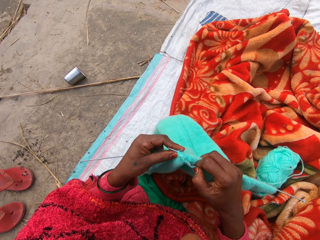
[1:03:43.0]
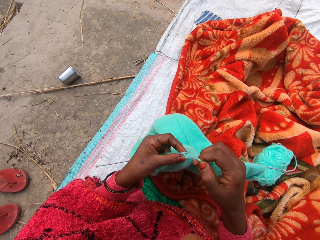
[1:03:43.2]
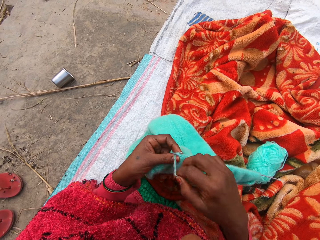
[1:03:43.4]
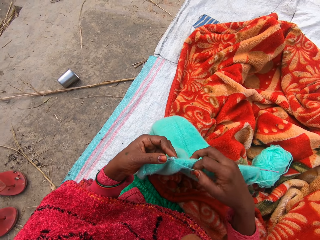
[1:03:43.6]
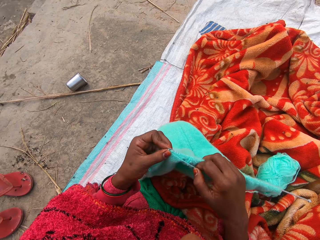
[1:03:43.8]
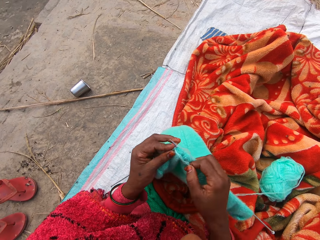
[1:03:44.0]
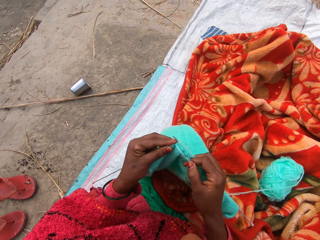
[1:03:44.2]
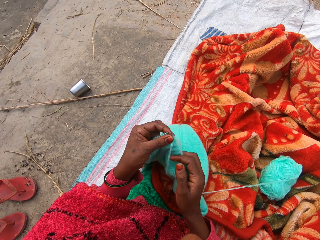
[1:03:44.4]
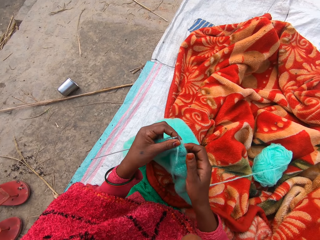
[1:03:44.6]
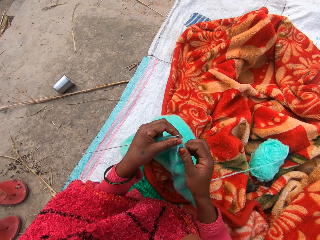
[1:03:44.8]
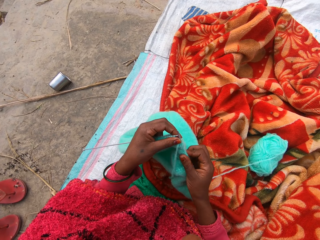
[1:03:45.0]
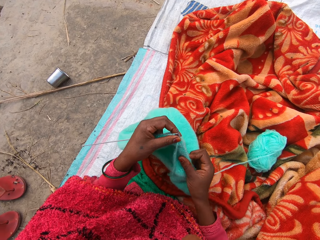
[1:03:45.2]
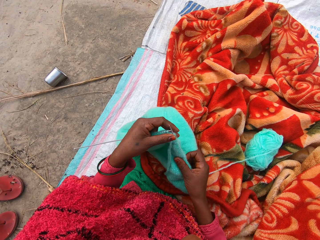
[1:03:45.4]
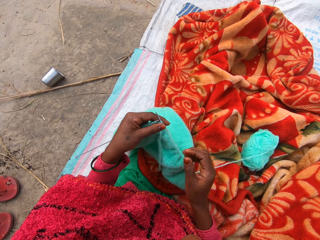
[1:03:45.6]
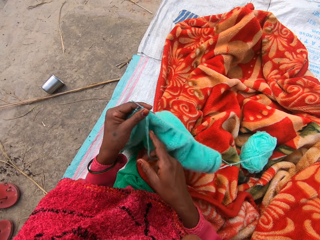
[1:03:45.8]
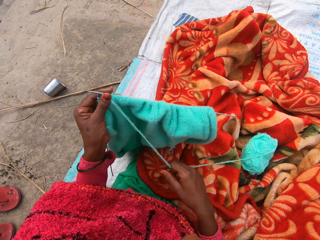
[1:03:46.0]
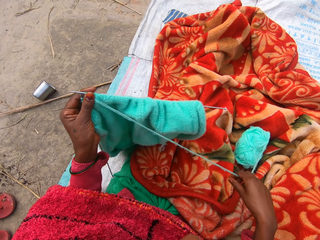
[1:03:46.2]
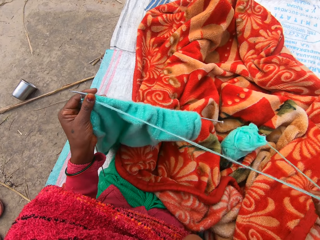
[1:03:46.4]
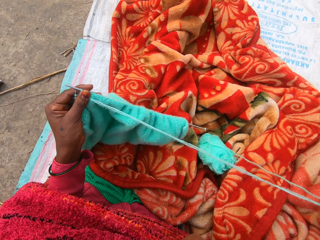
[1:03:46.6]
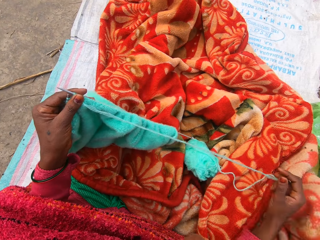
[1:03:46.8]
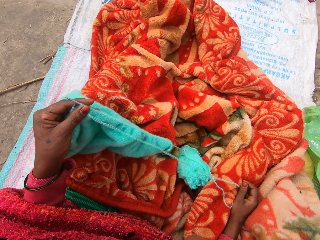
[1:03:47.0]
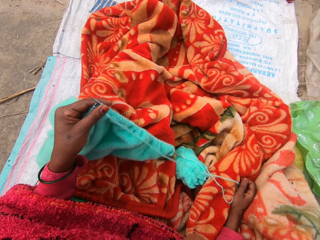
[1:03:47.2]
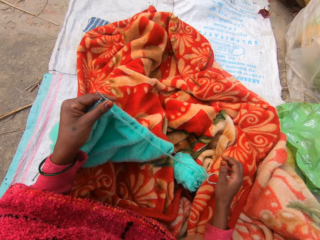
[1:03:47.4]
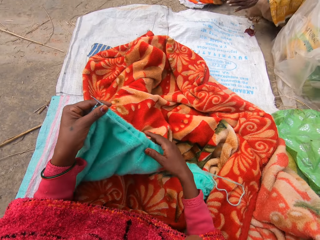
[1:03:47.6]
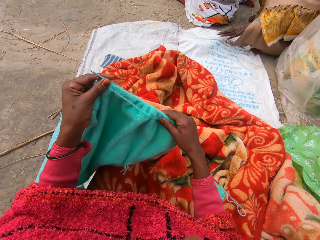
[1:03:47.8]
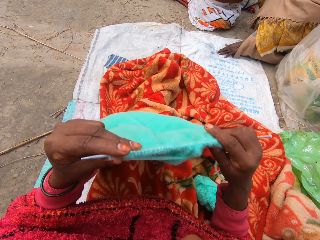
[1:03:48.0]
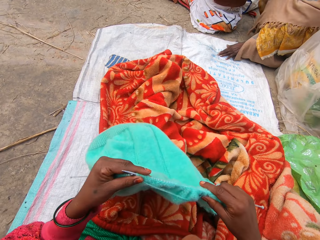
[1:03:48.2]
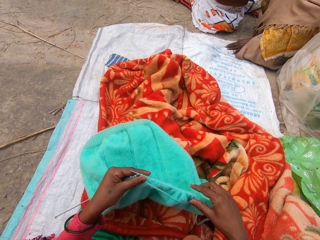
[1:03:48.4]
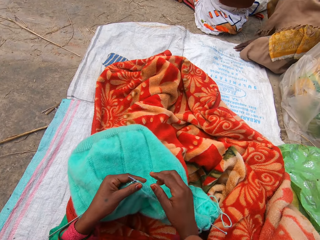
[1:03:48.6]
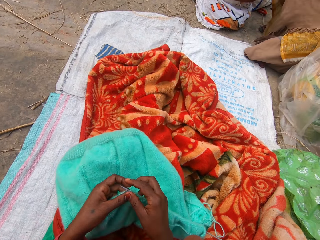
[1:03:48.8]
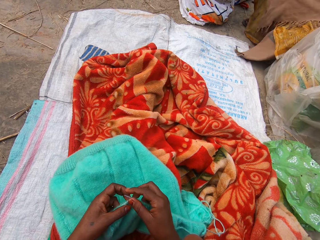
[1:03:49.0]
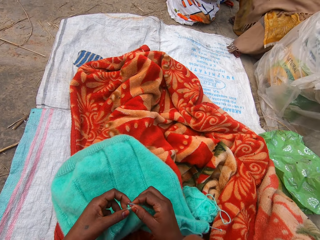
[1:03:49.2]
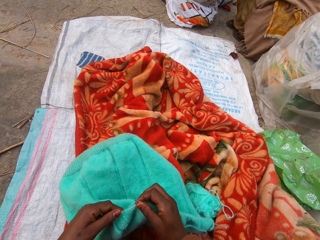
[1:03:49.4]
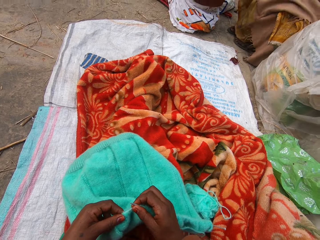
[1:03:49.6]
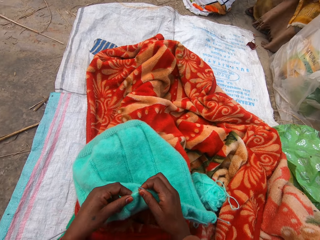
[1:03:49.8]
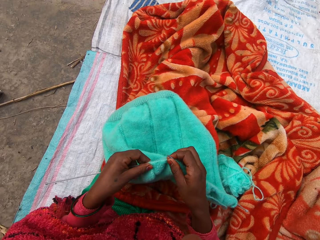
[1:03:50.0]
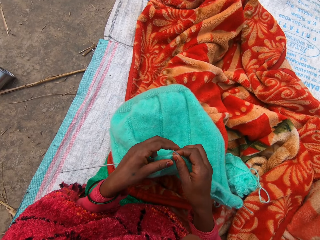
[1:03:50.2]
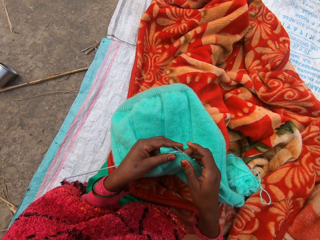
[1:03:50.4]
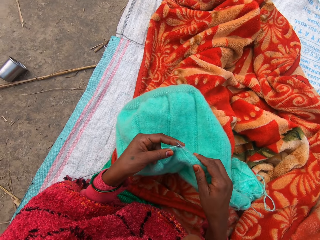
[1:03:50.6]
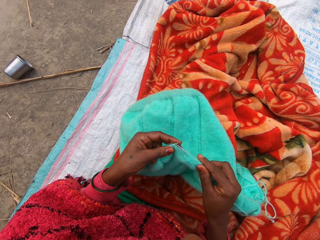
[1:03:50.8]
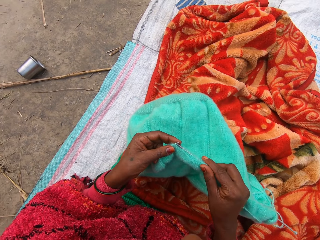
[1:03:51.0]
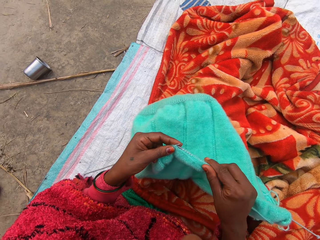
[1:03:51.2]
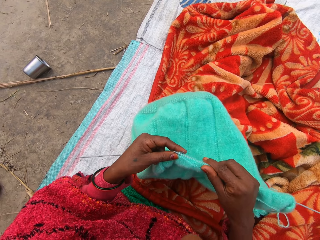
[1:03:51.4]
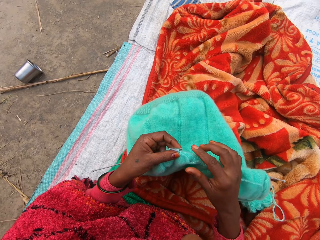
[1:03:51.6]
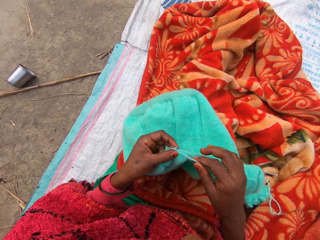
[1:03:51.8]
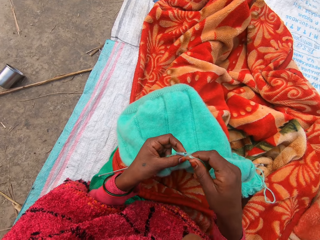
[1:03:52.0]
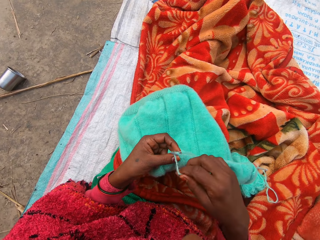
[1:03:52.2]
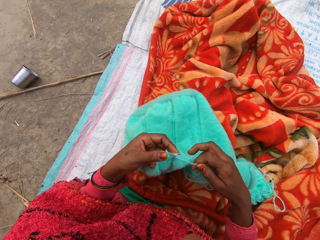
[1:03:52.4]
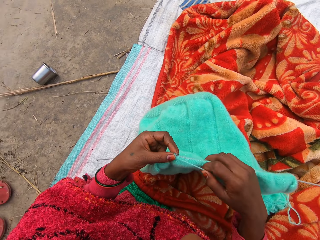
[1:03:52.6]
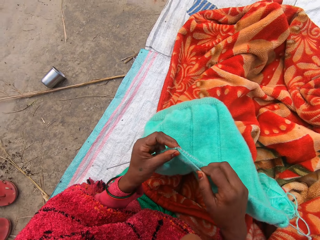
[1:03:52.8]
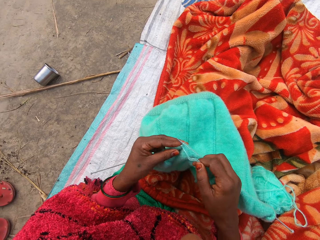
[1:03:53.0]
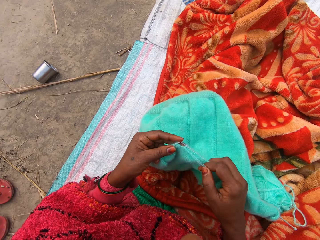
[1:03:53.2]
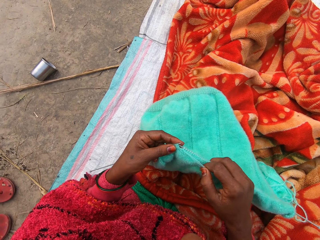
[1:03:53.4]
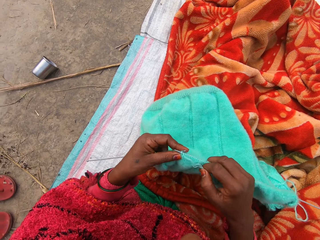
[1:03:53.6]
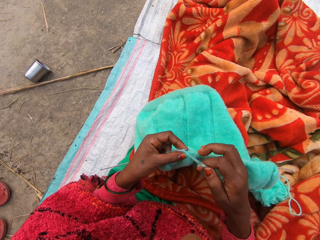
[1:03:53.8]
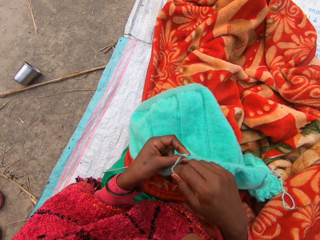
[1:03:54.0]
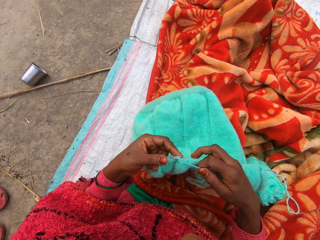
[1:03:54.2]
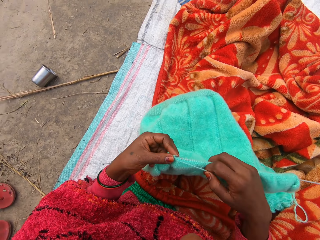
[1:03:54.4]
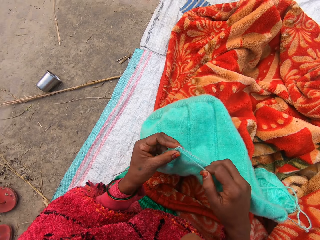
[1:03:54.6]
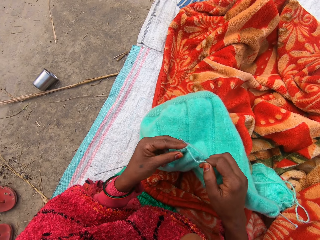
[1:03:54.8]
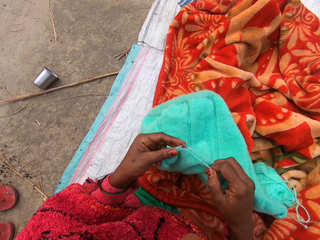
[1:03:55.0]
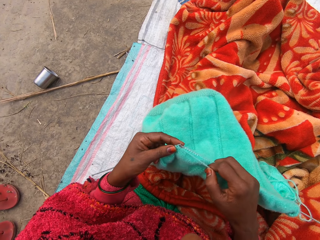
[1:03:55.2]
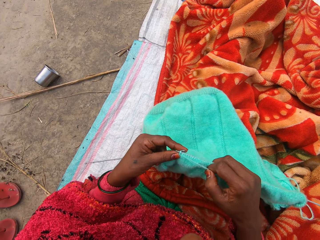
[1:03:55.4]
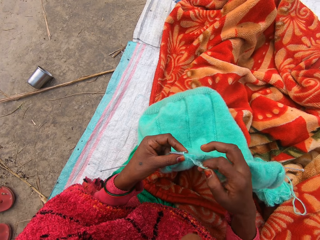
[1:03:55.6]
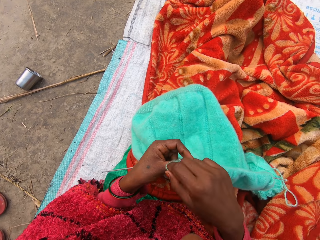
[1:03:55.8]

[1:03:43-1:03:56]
The camera wearer adjusts the fabric on the knitting needle with her right hand. She pulls the thread. She adjusts the thread. She holds the blanket, pushes herself forward and lifts the fabric. A person places her hand on the sack. The camera wearer lays the fabric on her legs. She removes her hand on the sack. She holds the fabric. She adjusts the fabric on the knitting needle with her left hand. She knits the fabric.

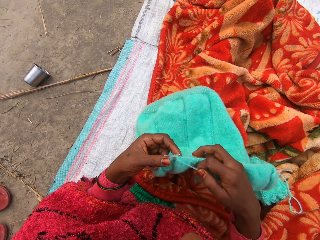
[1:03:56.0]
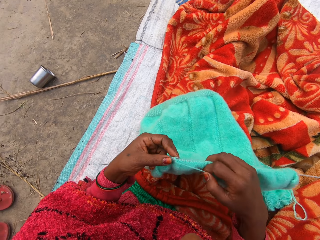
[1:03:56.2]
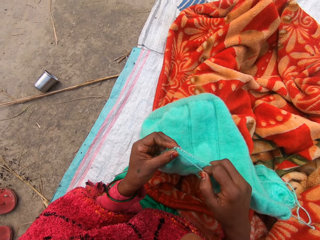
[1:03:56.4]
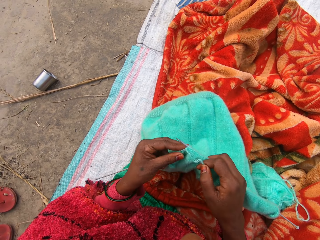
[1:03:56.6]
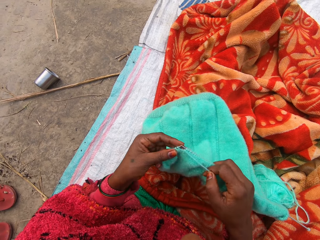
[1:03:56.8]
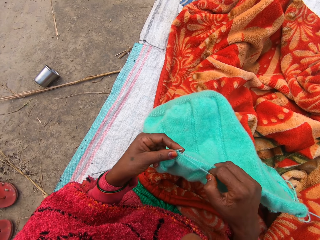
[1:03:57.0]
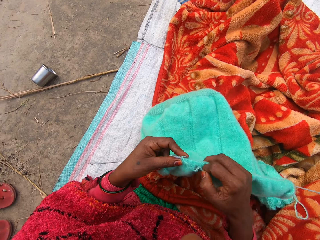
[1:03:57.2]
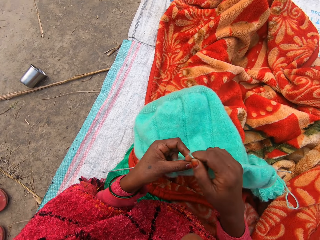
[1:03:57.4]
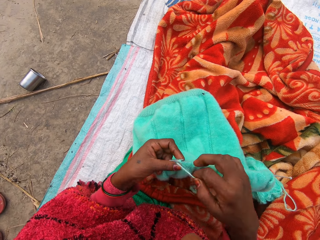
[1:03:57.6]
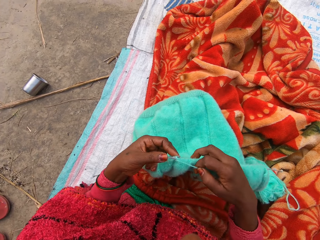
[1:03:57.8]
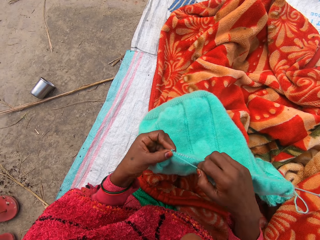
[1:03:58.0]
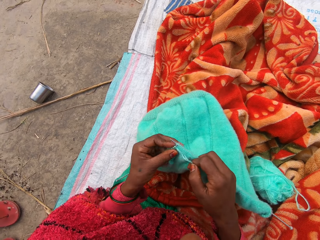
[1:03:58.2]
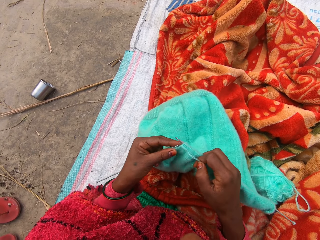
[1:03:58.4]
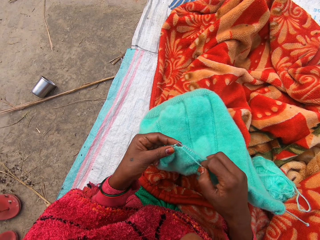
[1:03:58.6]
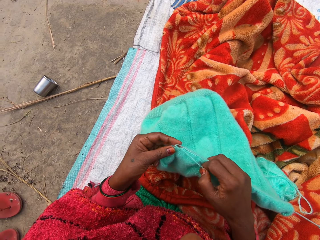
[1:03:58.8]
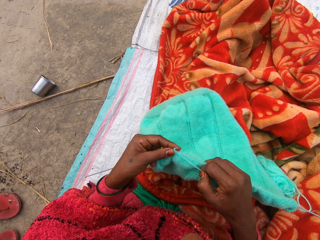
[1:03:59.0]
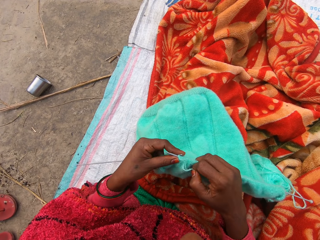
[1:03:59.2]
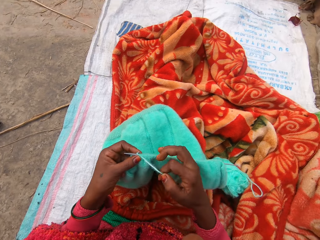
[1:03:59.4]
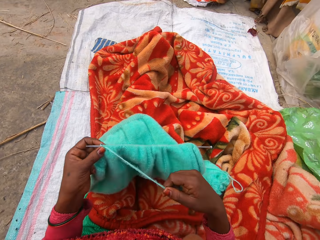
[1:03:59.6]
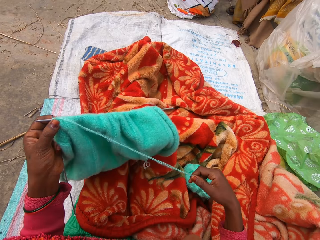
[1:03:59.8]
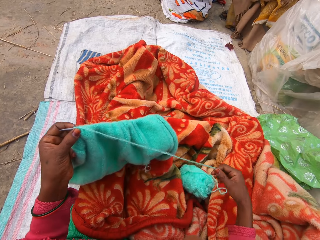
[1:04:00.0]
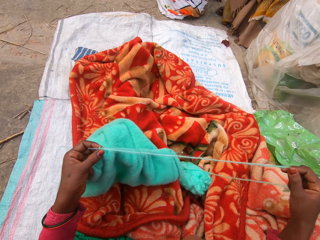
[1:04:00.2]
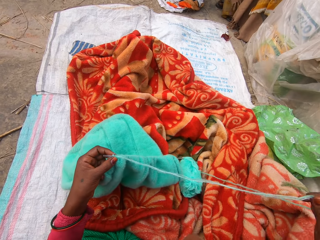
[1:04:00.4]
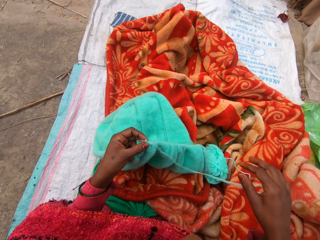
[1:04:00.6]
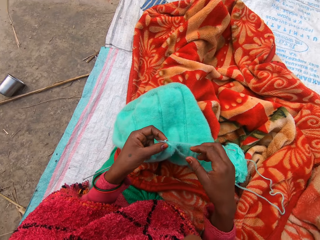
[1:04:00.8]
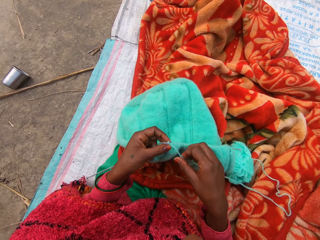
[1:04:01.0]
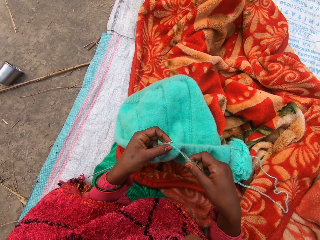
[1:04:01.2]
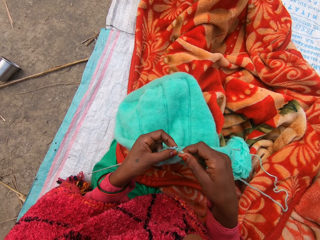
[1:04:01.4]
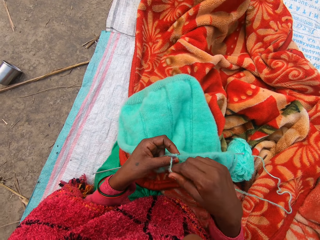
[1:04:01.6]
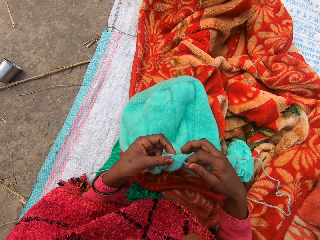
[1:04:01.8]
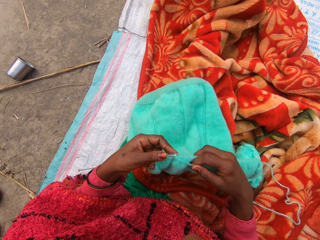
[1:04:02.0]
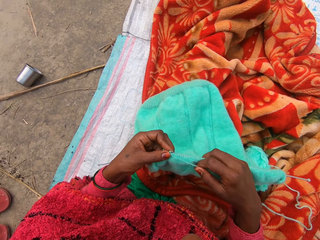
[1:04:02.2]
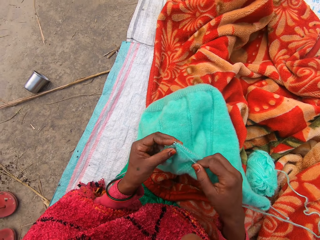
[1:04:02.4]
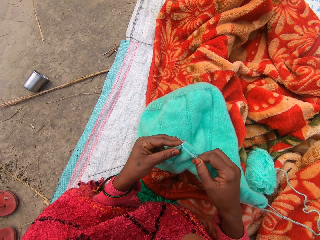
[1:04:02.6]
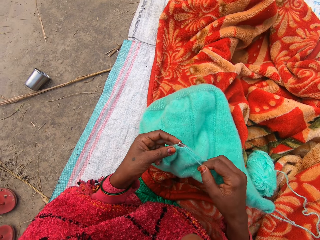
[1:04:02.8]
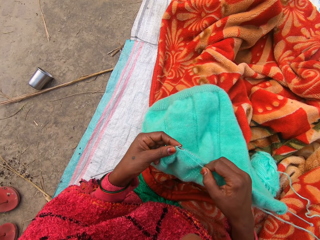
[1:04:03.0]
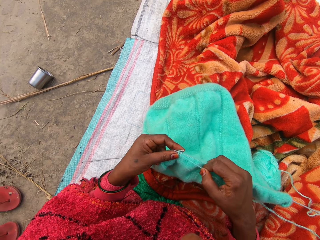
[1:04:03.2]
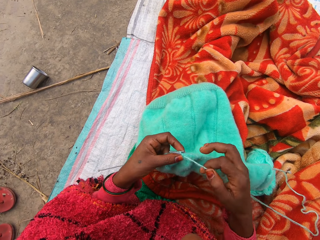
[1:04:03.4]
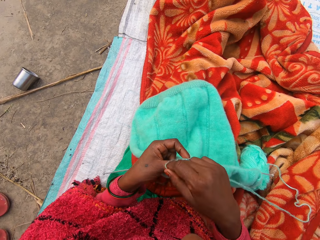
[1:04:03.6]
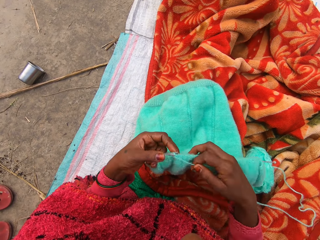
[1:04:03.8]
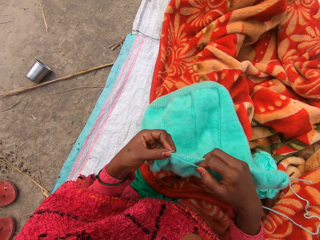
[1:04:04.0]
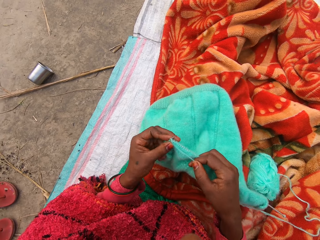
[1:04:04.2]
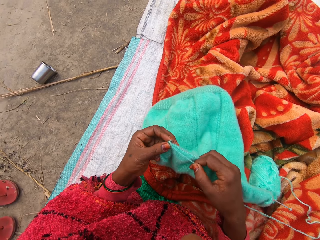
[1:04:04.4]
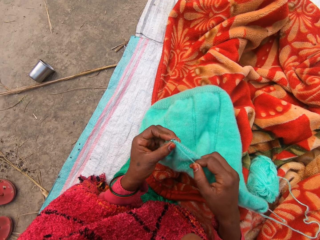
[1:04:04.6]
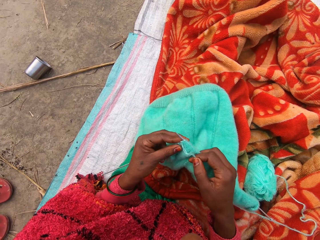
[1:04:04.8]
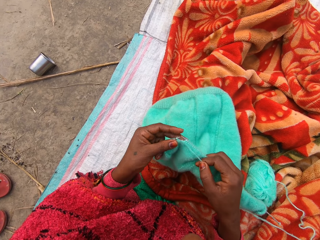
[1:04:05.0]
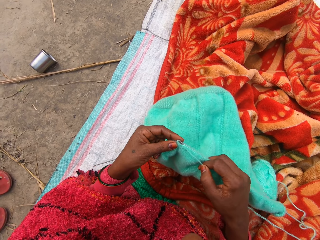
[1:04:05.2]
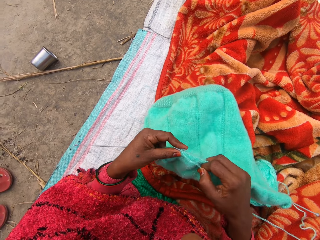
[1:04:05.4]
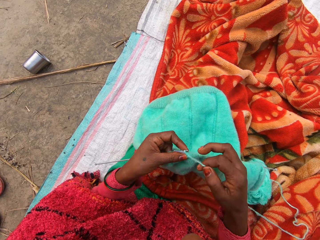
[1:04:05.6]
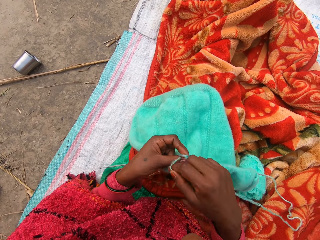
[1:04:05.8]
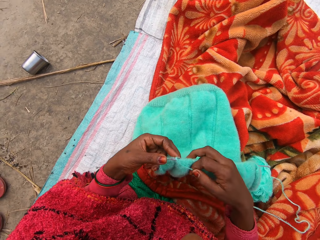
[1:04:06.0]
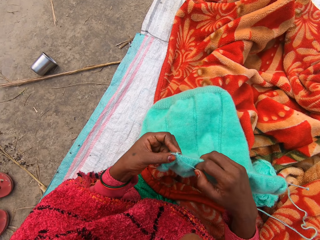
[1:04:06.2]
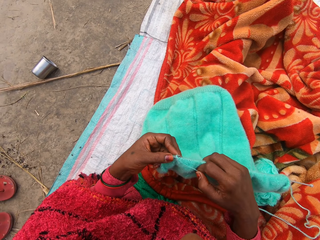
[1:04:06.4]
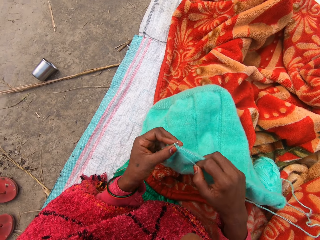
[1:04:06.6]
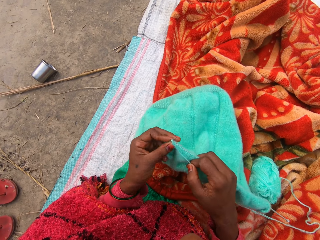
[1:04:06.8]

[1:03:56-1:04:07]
The camera wearer adjusts the thread. They lift the fabric. They adjust the thread. They pull the thread. They knit the fabric.
